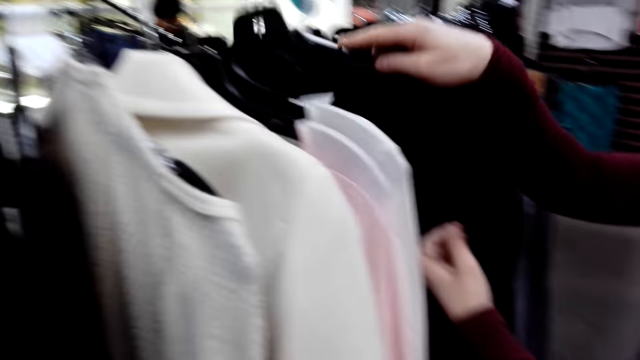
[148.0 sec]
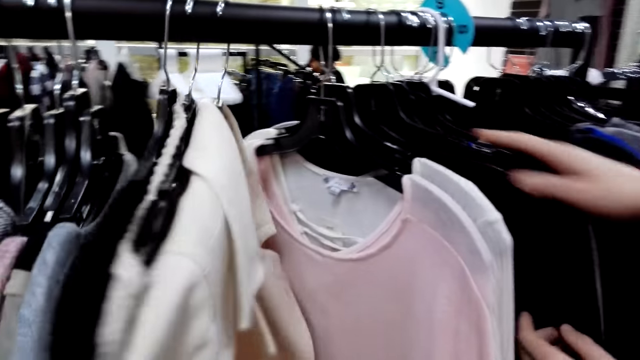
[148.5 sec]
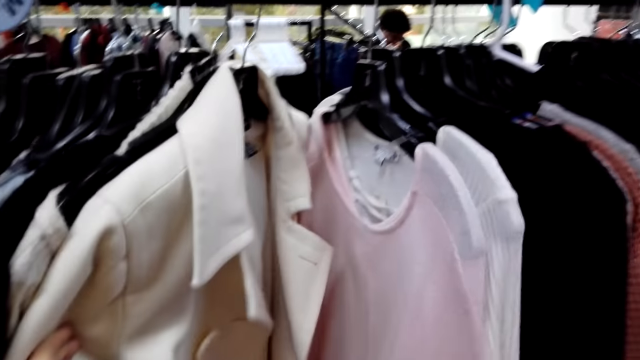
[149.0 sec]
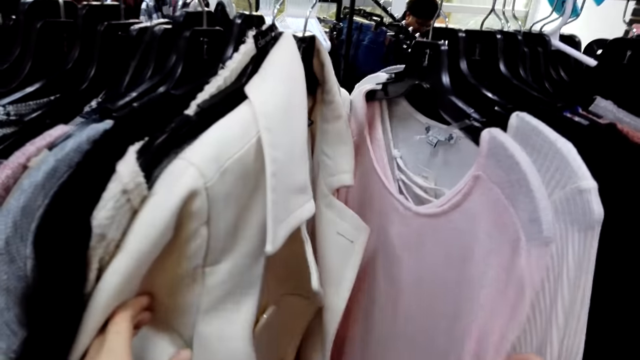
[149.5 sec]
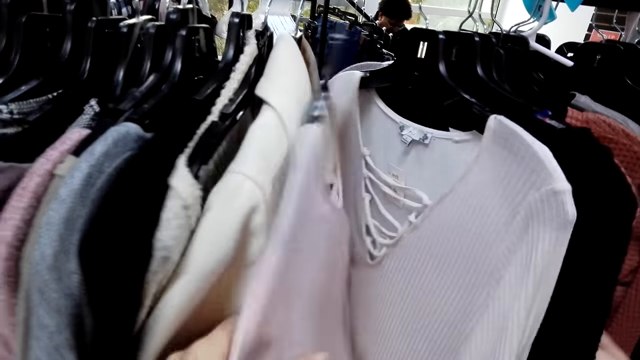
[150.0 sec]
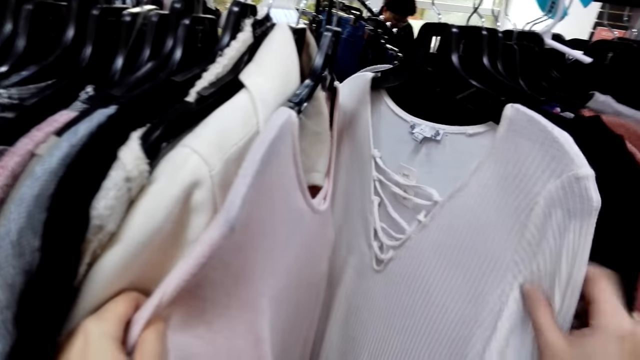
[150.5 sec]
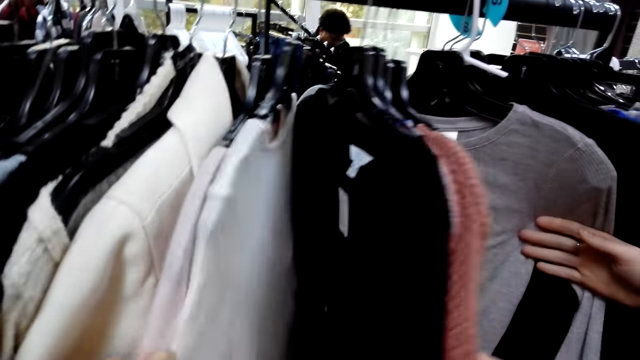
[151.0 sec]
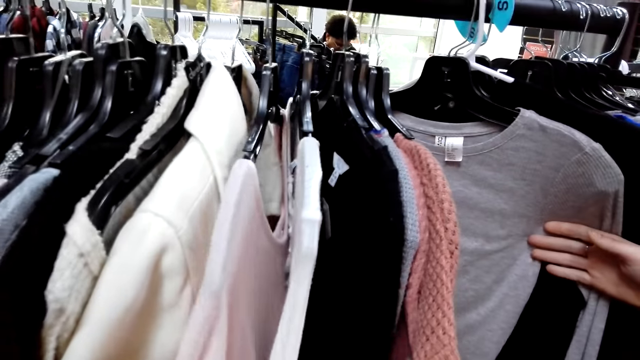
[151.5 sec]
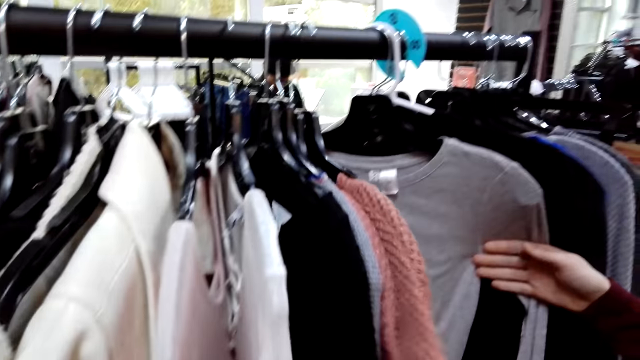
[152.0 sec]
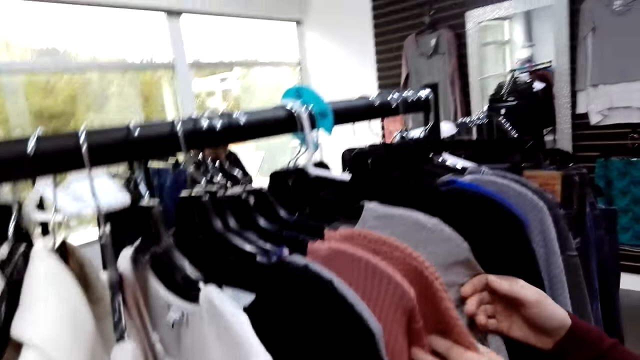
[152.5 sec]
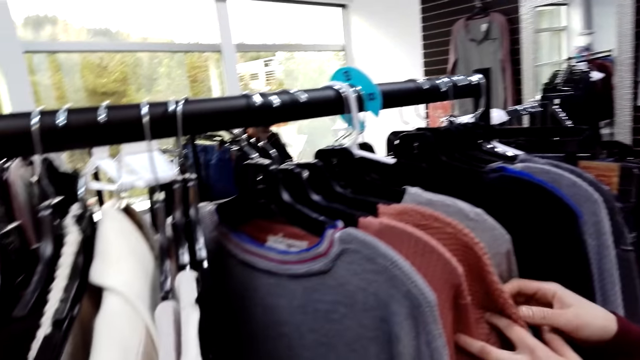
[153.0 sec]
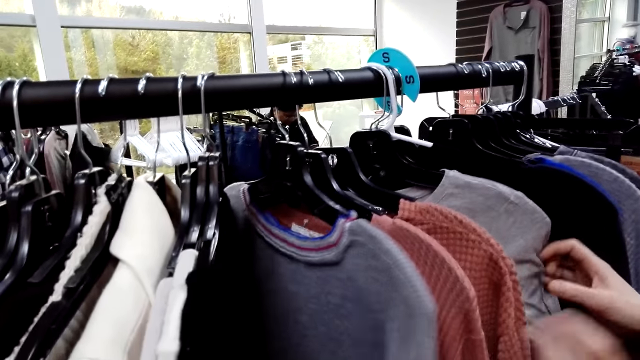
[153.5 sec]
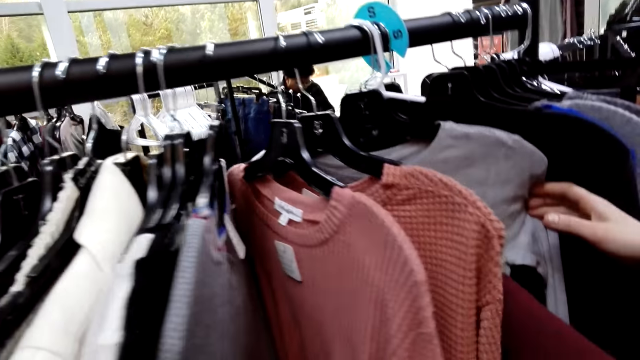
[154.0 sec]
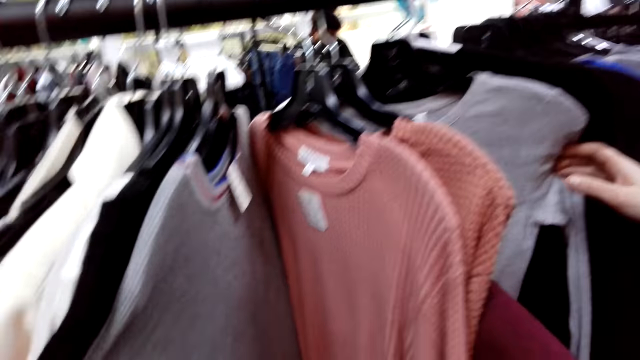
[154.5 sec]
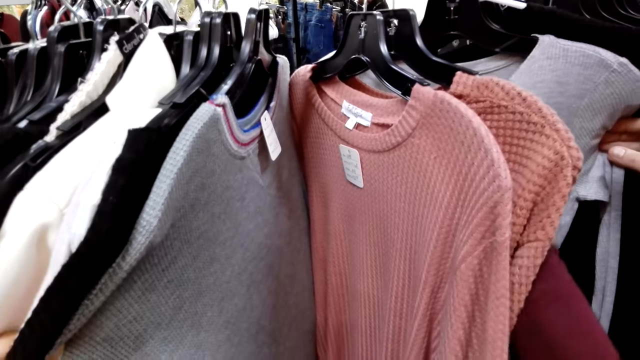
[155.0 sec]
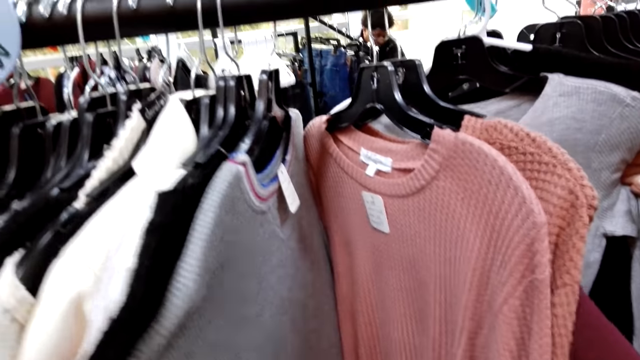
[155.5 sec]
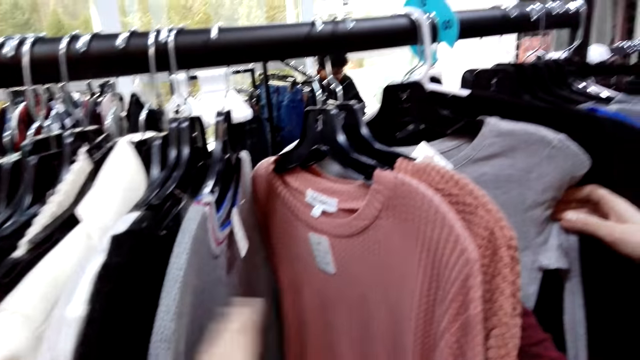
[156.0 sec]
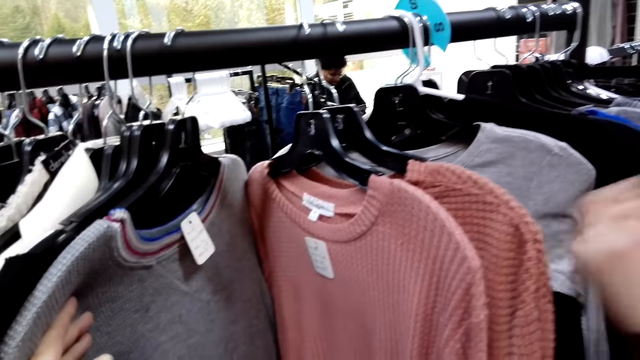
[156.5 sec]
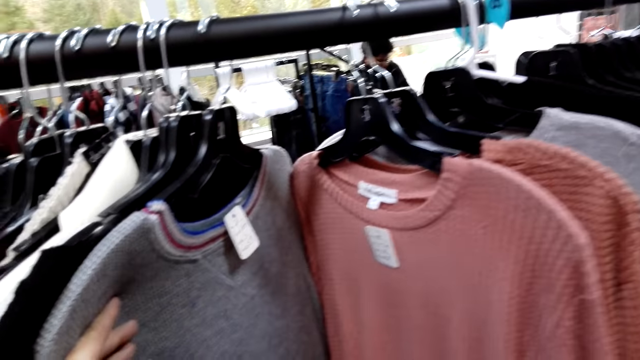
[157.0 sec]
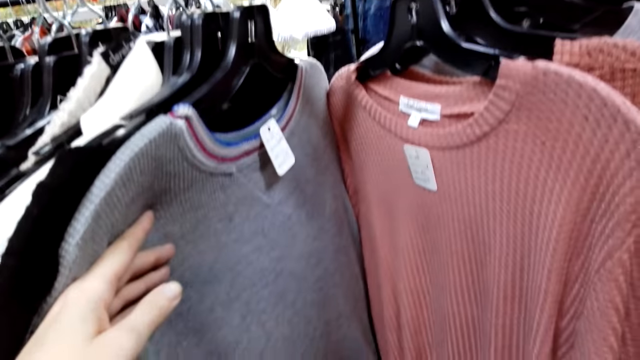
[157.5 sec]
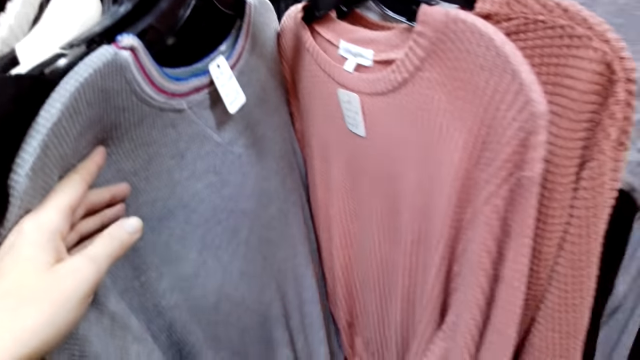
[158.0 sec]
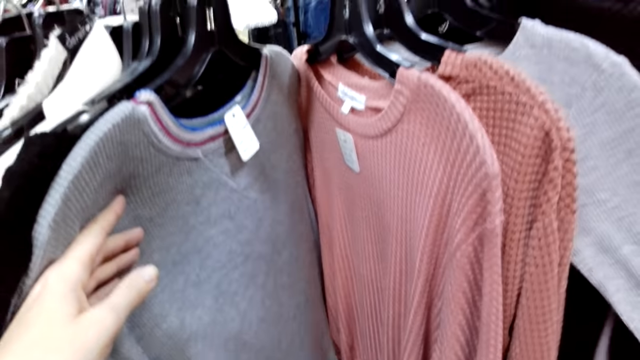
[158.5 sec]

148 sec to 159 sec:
The camera wearer touches the clothes. They move a cloth to the left hand and look at the clothes. A woman touches the clothes. The camera wearer moves the clothes and looks at the clothes. They converse with the woman. They touch the sweater top.

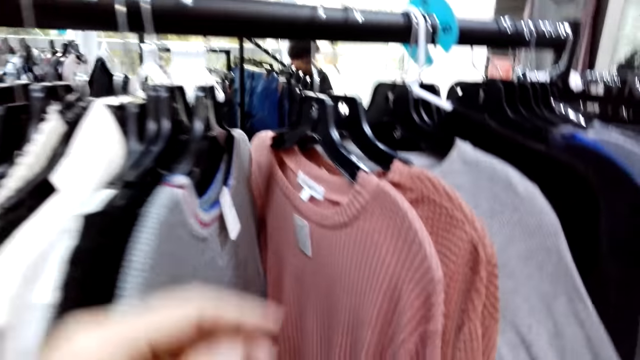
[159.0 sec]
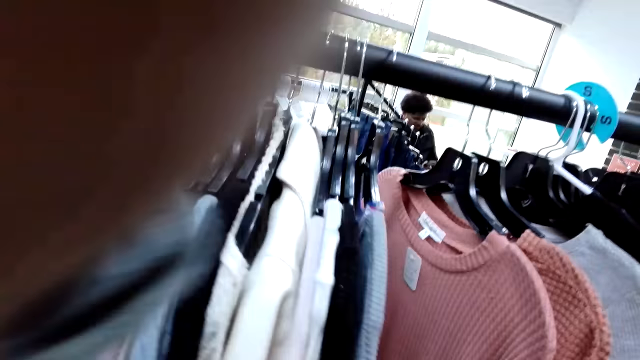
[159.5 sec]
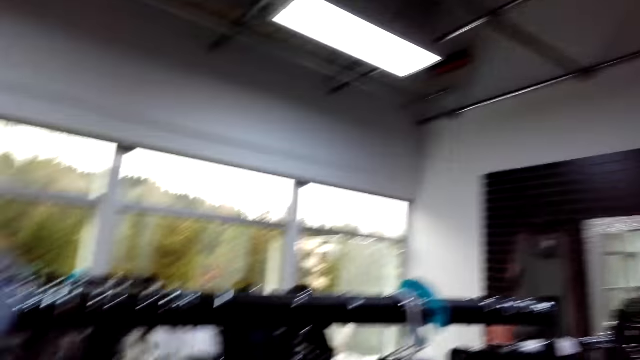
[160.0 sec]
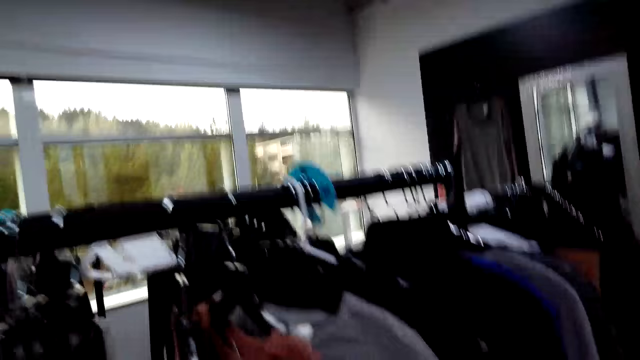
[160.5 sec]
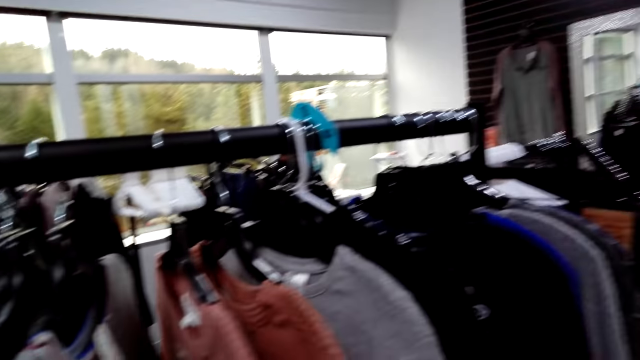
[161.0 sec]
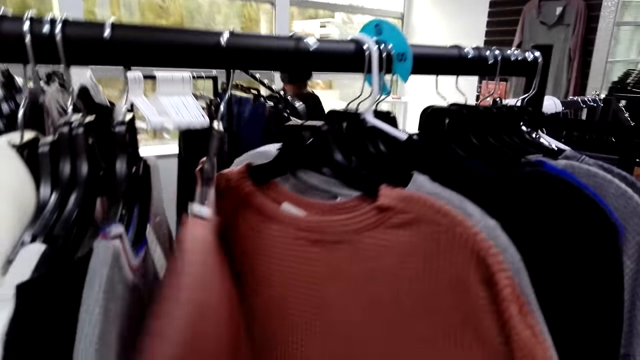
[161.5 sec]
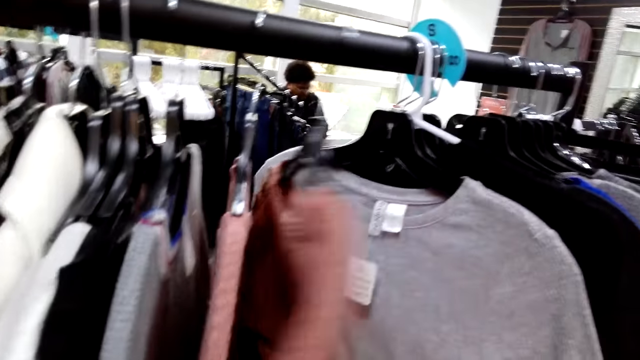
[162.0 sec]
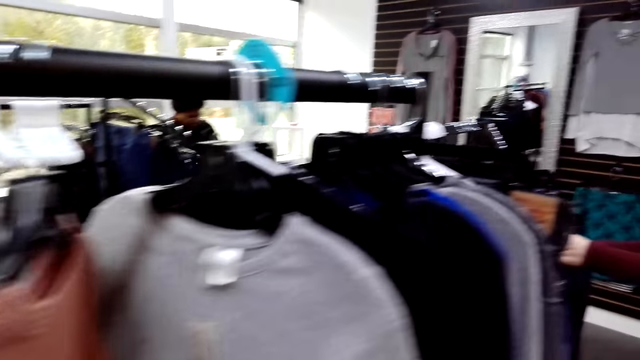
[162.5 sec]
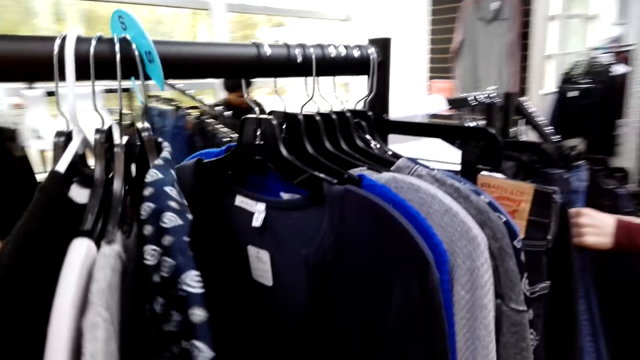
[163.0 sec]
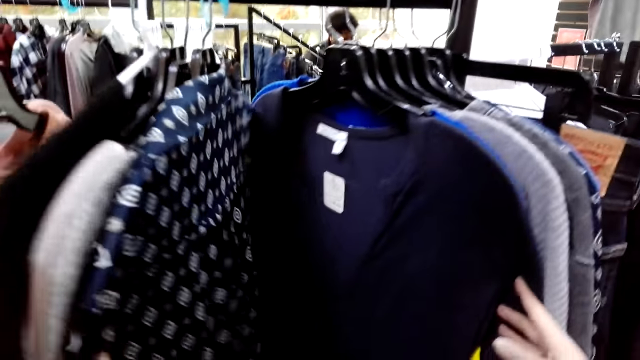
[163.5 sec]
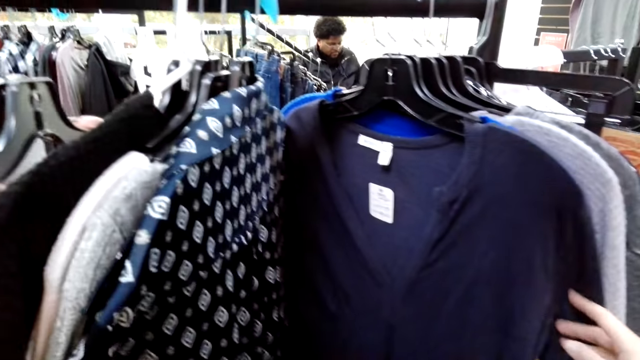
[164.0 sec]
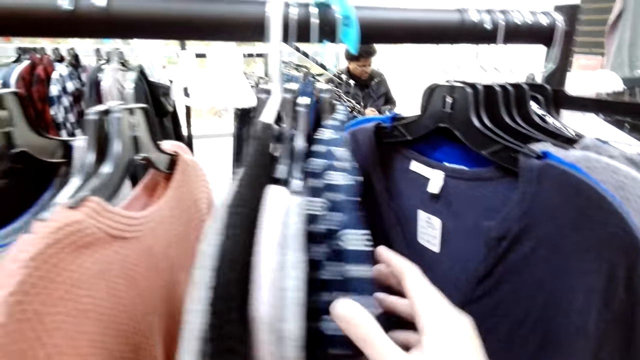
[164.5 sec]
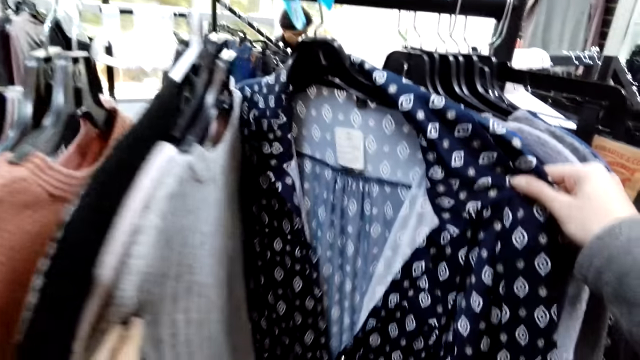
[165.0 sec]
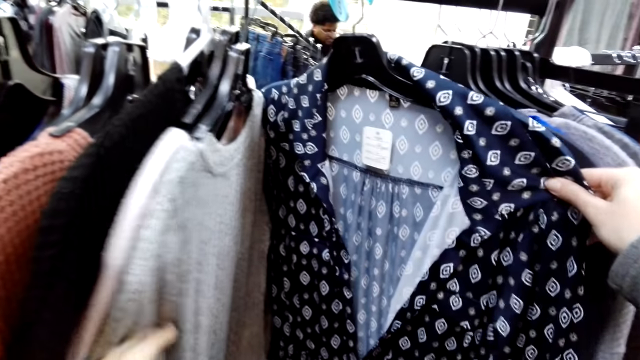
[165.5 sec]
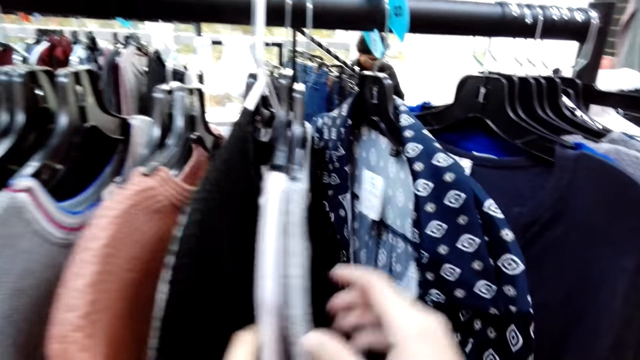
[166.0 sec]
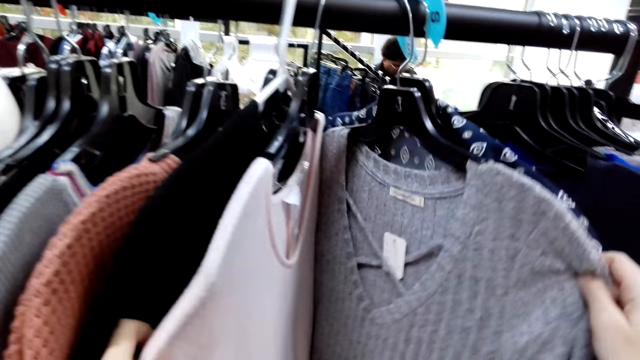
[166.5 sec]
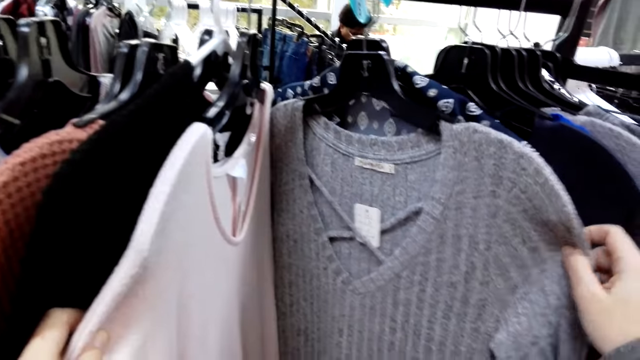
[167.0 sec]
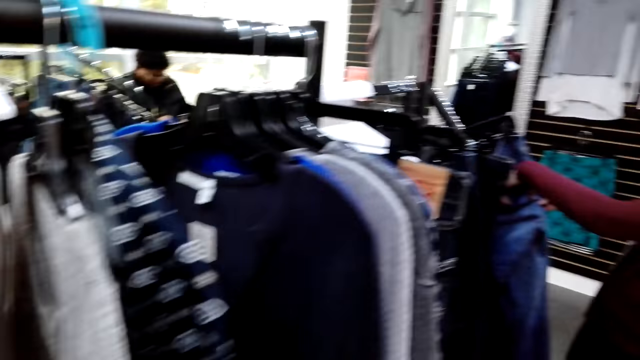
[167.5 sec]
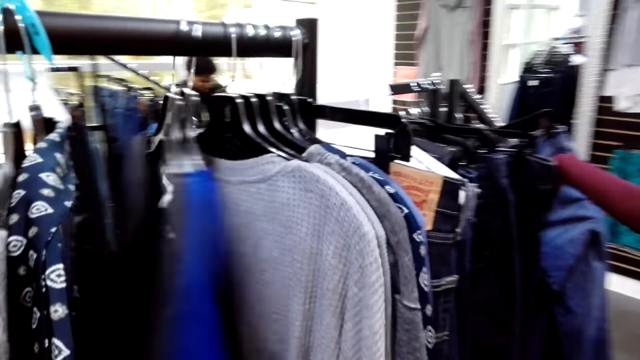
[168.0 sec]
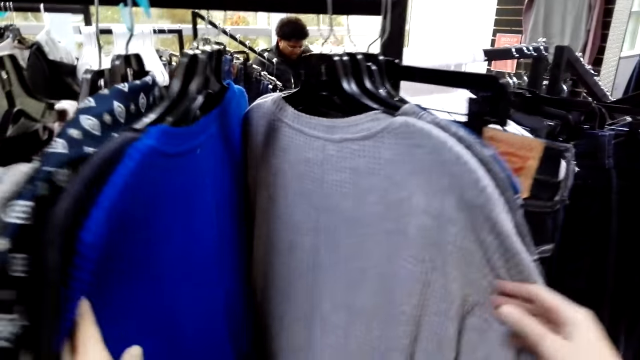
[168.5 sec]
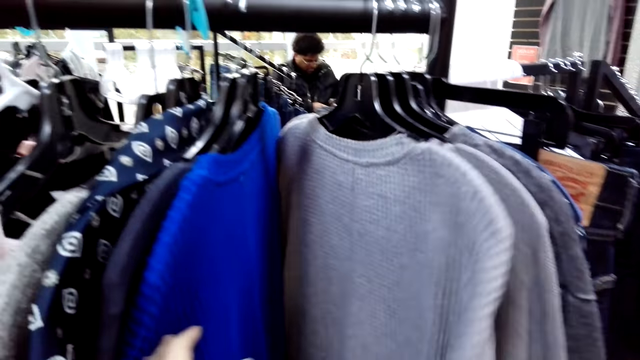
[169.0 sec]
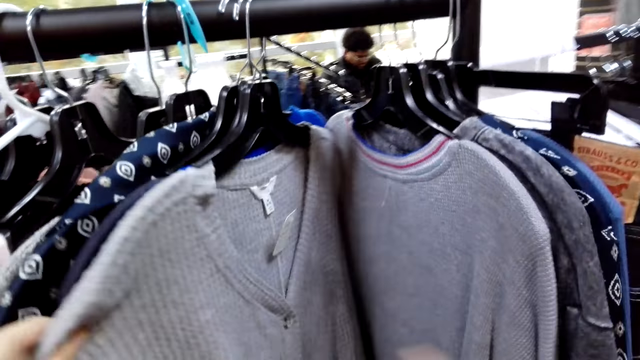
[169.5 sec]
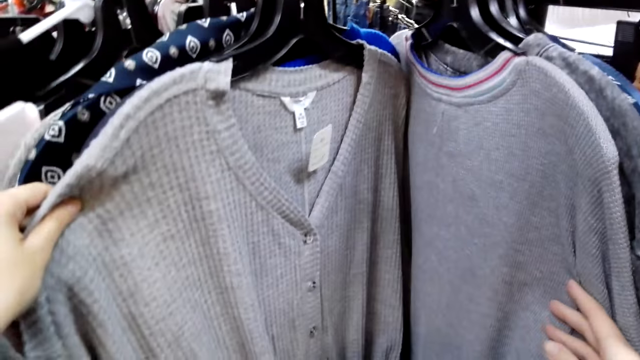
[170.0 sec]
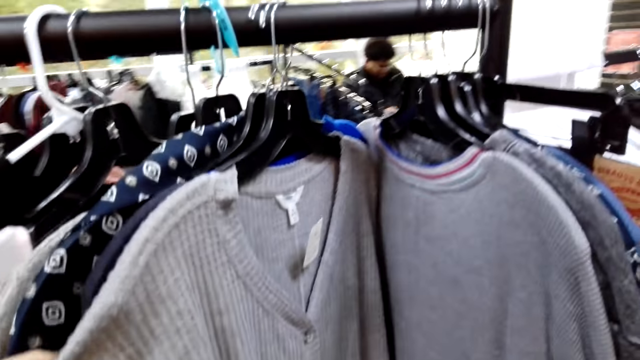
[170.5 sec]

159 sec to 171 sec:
The camera wearer moves a hand on her face. She moves clothes. She moves beside the closet. She looks at the clothes. She touches the clothes. She looks at the shirt. She touches the clothes. She moves beside the closet. She touches the clothes. She looks at the clothes.
